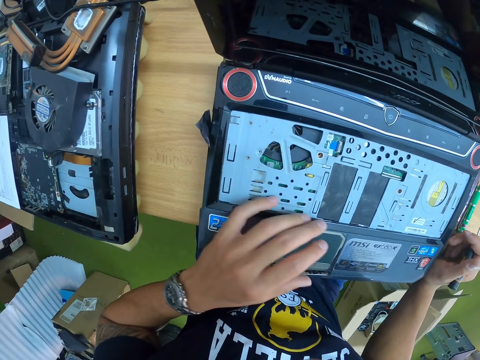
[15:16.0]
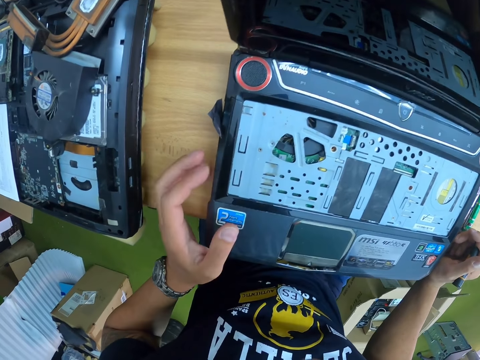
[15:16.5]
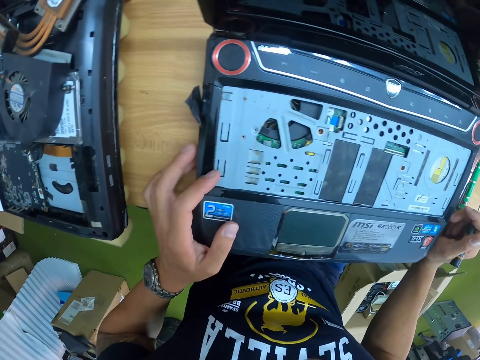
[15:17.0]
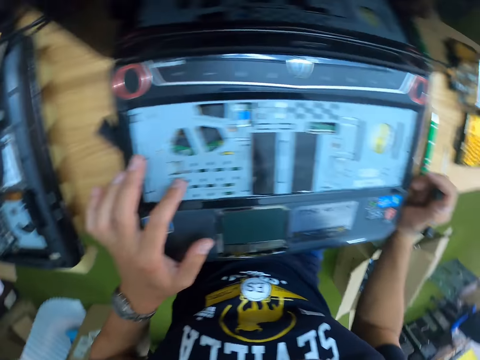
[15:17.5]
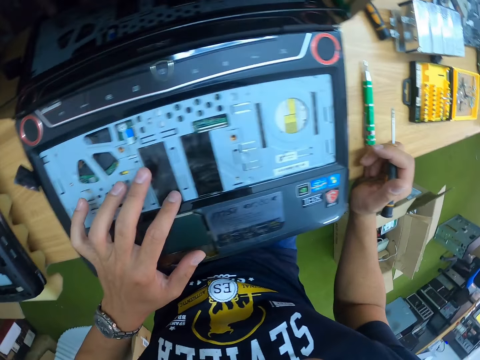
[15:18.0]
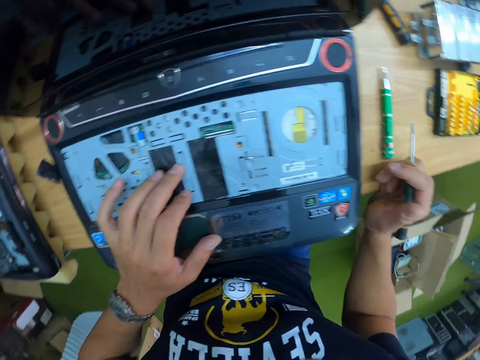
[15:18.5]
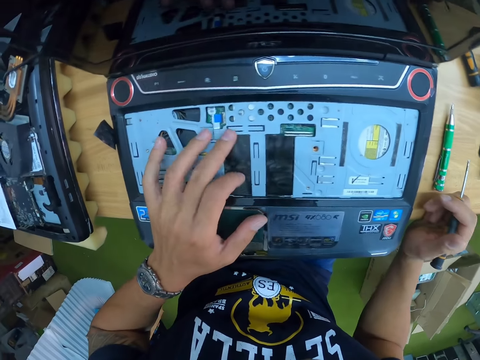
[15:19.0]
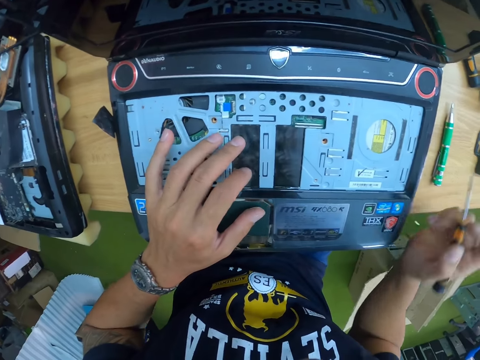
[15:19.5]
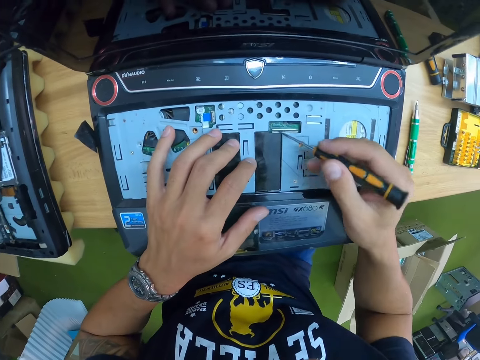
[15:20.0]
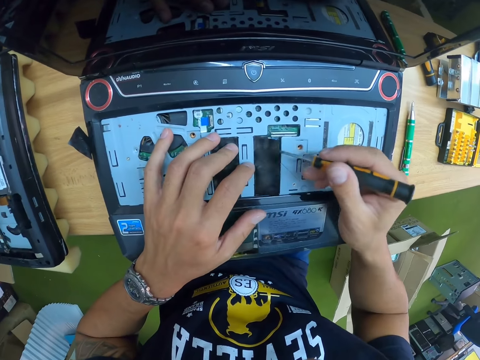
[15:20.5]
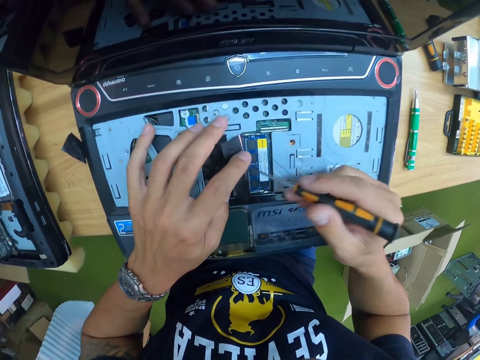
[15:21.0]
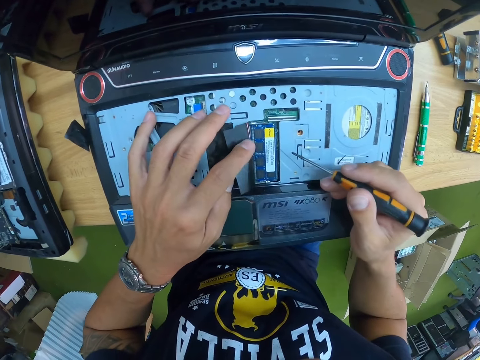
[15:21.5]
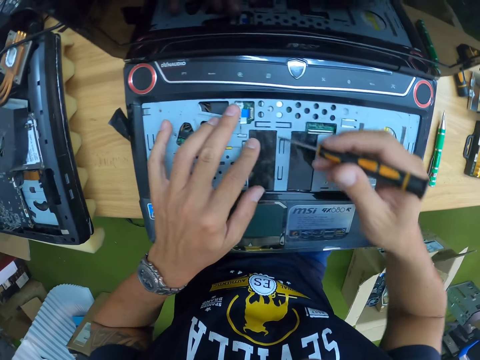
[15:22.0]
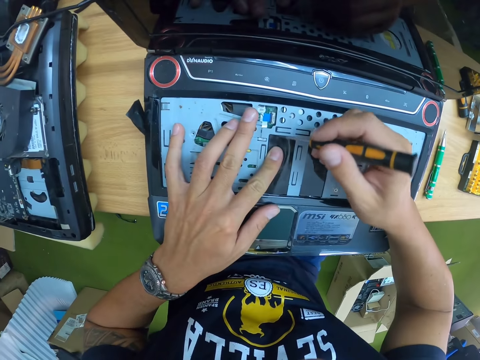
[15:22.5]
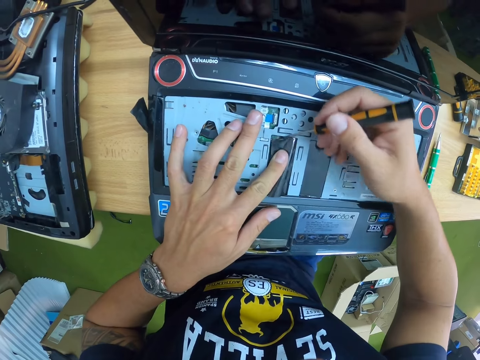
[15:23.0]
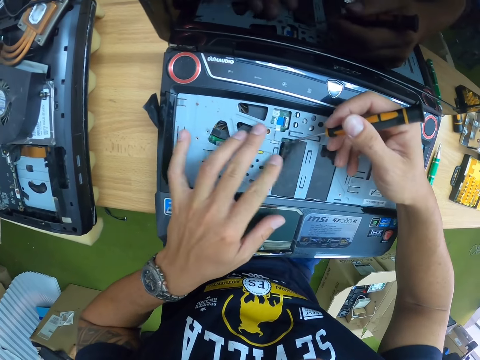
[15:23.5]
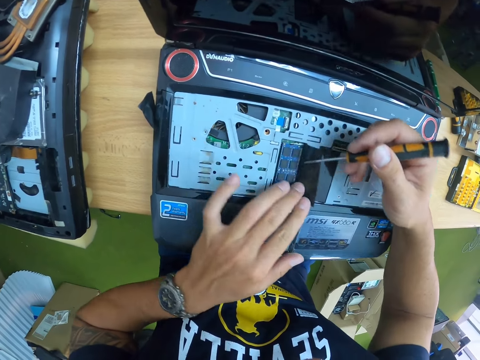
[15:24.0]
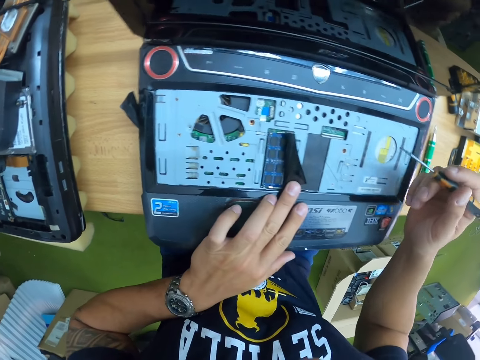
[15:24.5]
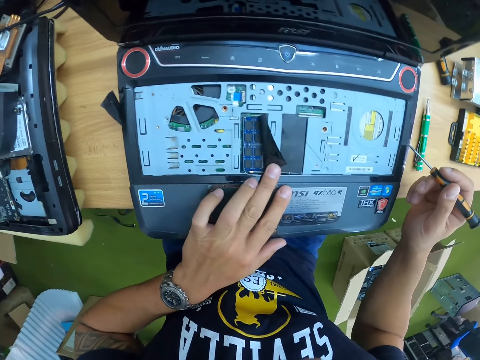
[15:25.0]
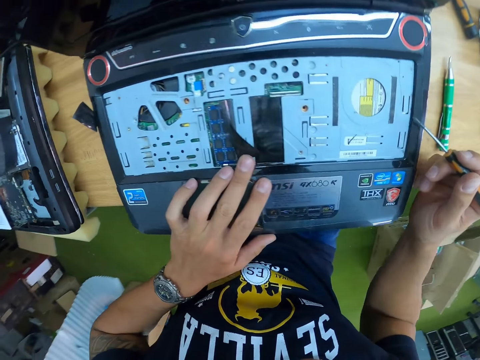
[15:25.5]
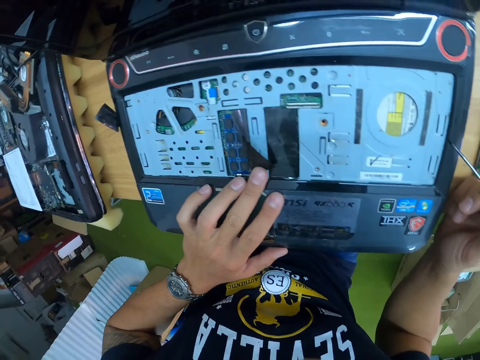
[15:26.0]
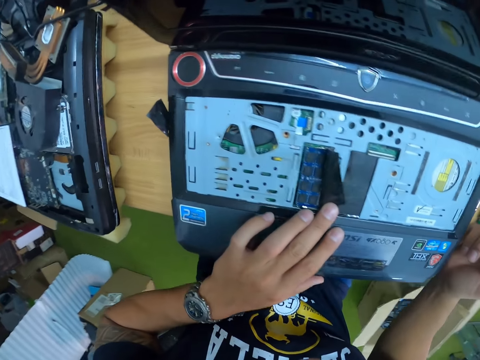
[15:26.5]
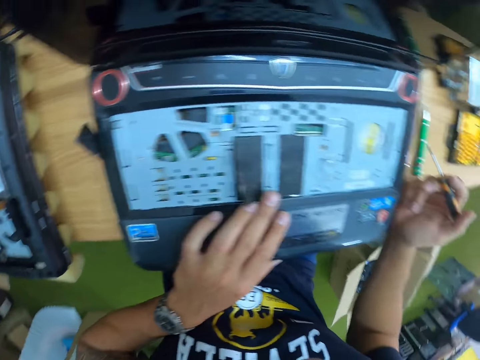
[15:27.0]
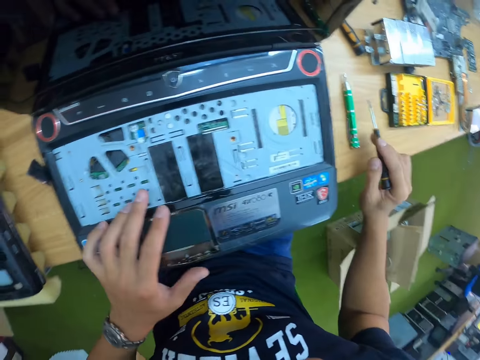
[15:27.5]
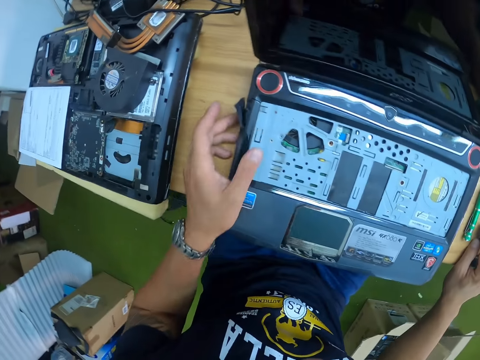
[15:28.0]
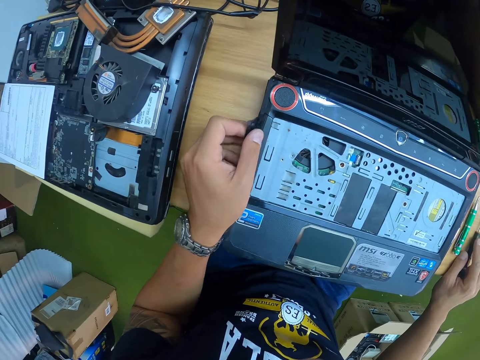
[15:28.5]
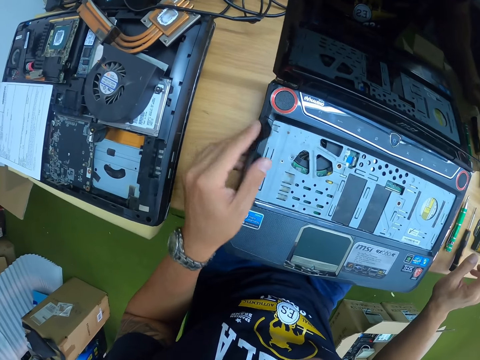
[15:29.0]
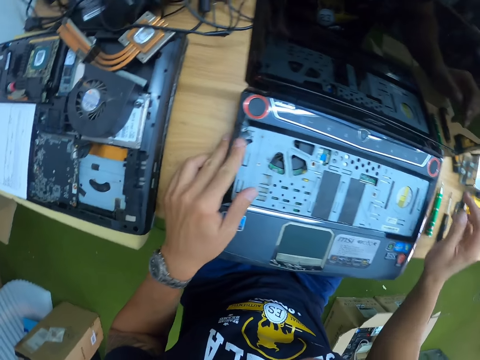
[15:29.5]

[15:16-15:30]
The camera wearer moves his left hand on the laptop. He opens a cover of the laptop computer's memory with his left hand and the black screwdriver in his right hand. He covers part of the laptop. He opens the cover of the laptop computer's memory with his left hand and the black screwdriver in his right hand again. He checks inside the laptop. He covers part of the laptop. He sticks tape on the laptop. He places the black screwdriver on the table with his right hand.

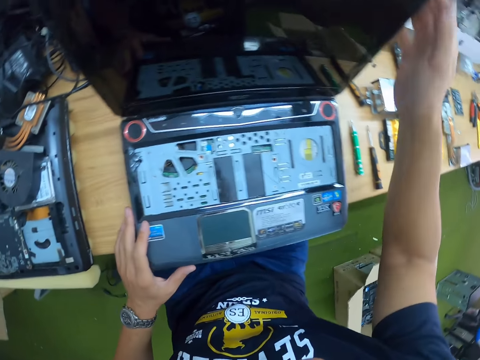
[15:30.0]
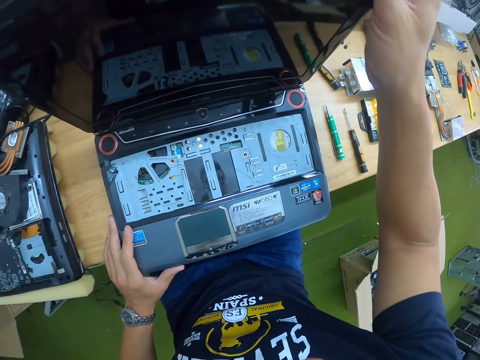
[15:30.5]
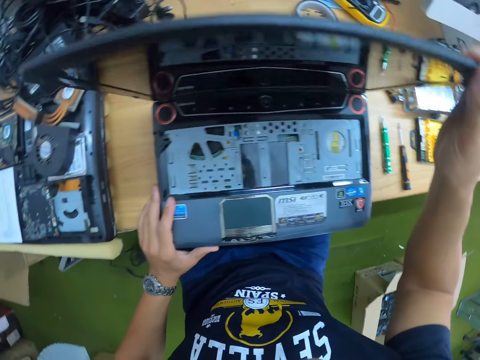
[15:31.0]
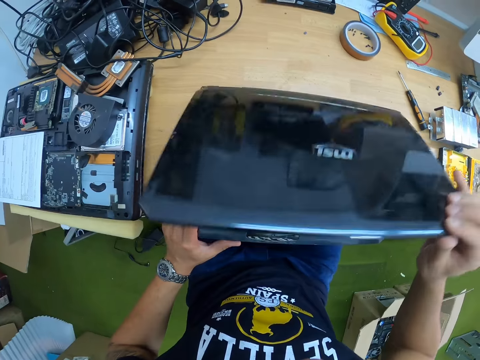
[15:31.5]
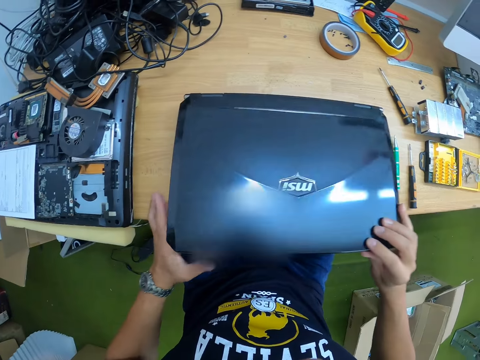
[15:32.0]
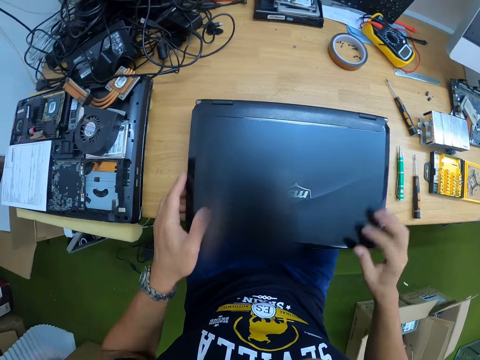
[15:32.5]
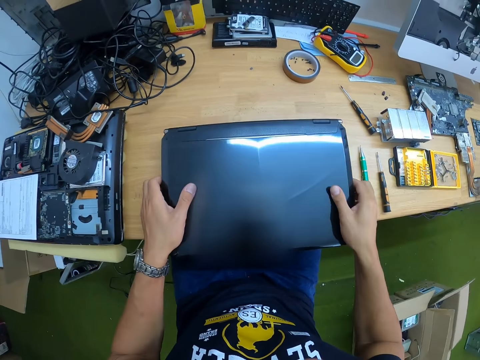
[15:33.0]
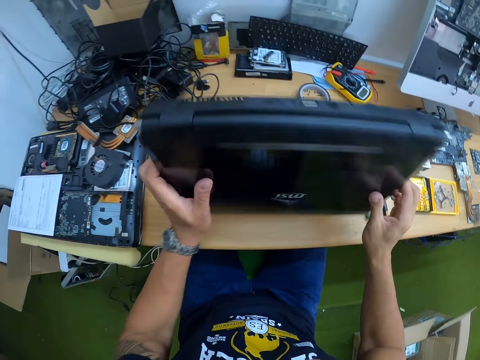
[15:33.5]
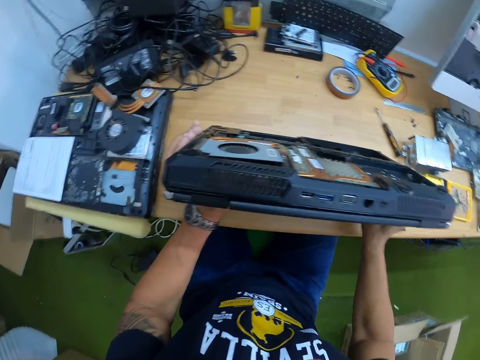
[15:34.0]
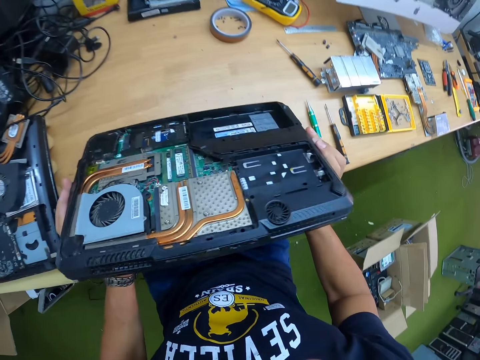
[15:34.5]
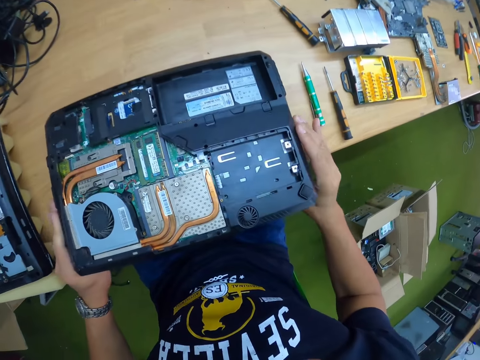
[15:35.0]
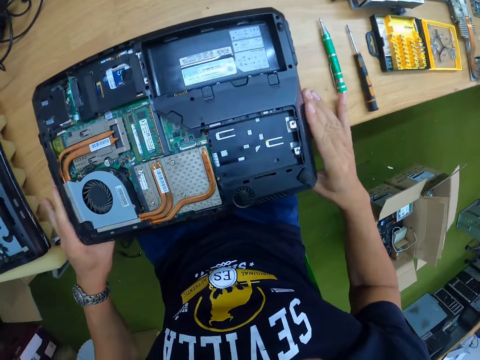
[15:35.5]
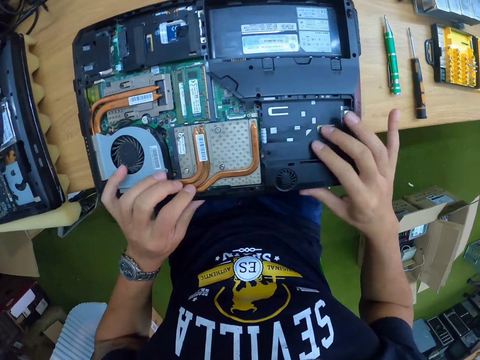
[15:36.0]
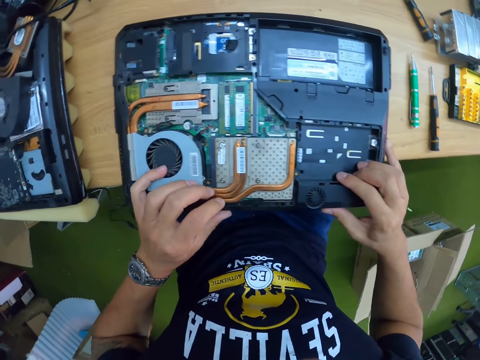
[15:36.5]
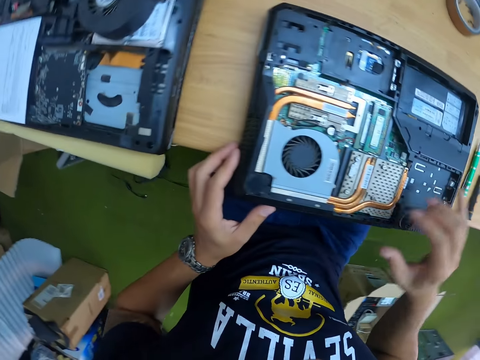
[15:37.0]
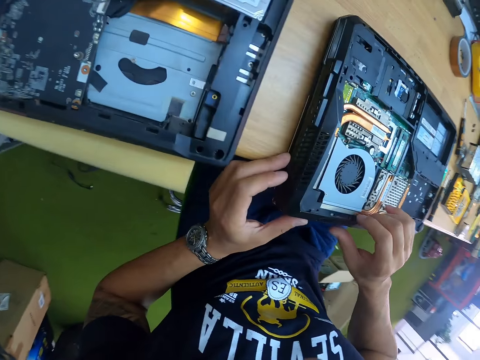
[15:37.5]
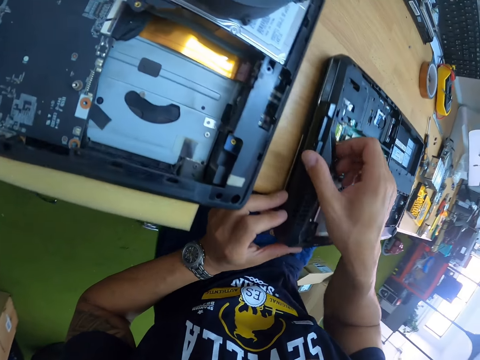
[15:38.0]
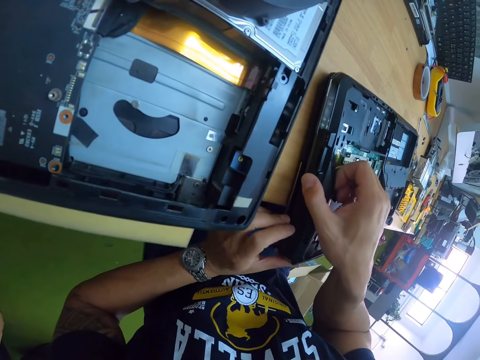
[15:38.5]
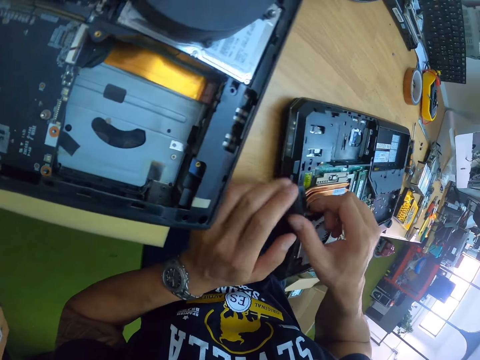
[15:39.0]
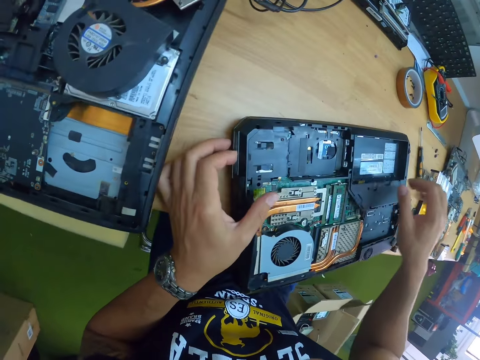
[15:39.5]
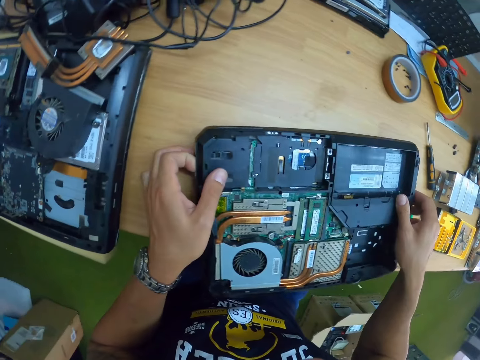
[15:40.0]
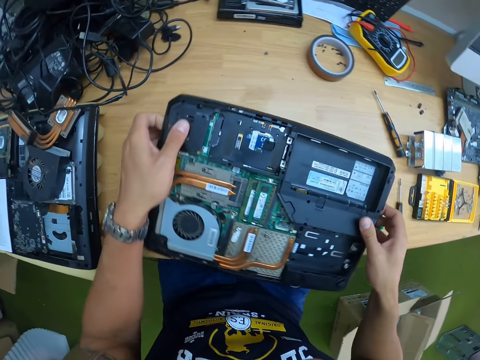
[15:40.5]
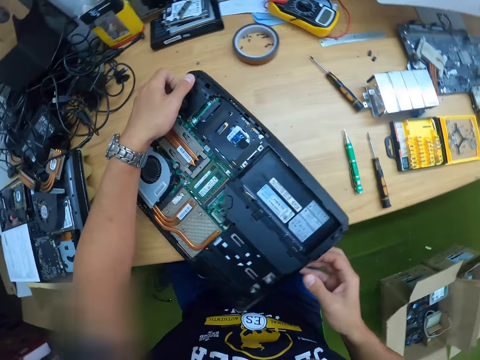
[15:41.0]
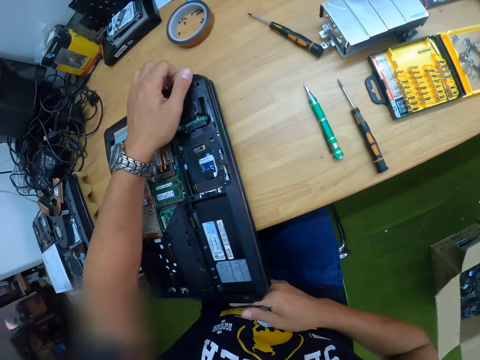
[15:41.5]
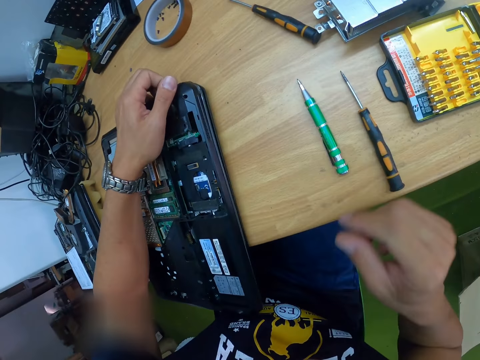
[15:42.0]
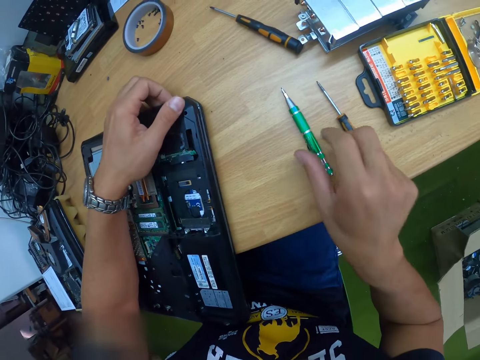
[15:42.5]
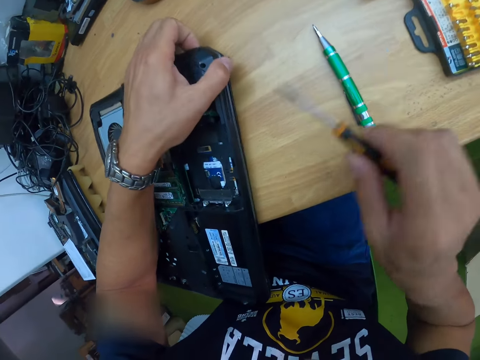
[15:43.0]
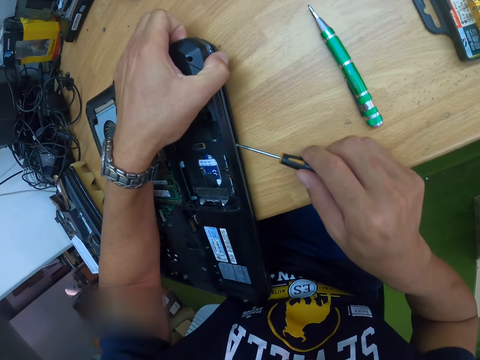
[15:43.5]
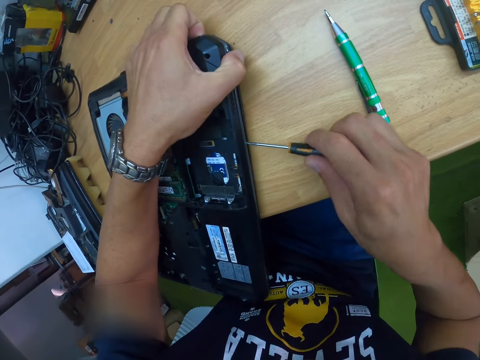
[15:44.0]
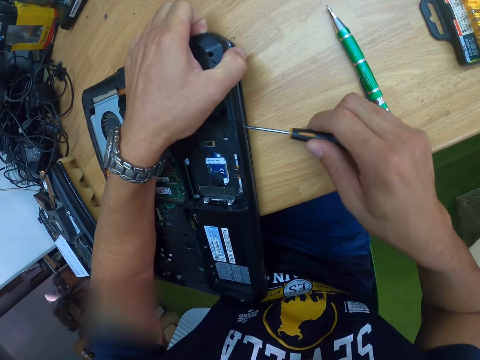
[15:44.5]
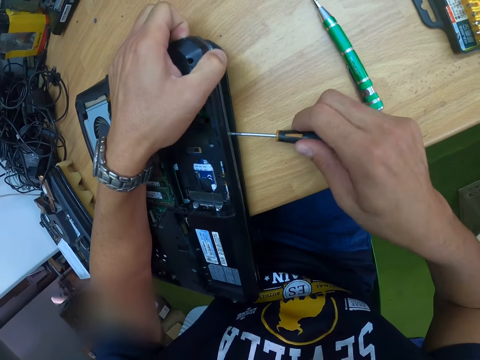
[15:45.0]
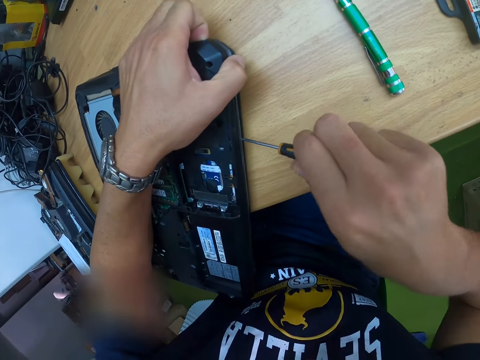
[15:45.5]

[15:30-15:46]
The camera wearer closes the laptop computer's screen with his right hand. He turns the laptop computer to its back with both hands. He checks the laptop. He holds the bottom casing of the laptop computer with both hands. He rotates the laptop. He picks the black screwdriver from the table with his right hand. He uses the screwdriver on the laptop. He pulls the bottom casing of the laptop computer with his left hand and the black screwdriver in his right hand.
